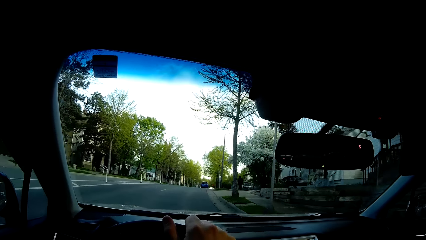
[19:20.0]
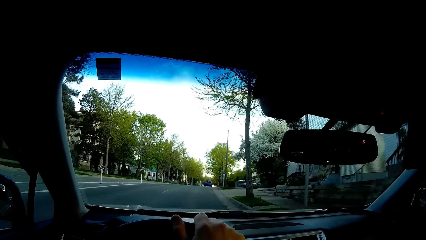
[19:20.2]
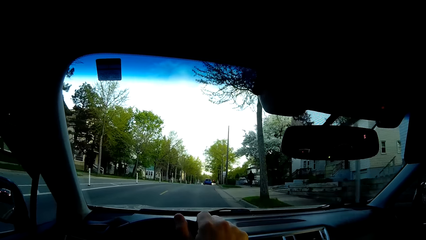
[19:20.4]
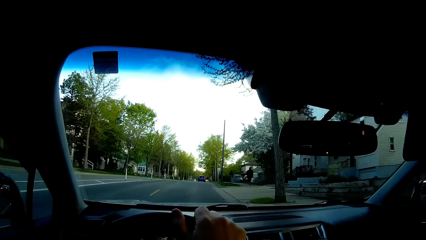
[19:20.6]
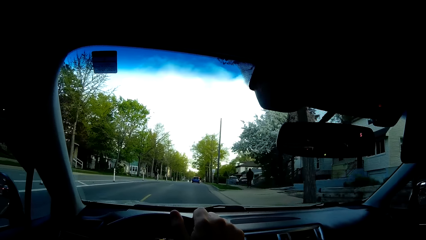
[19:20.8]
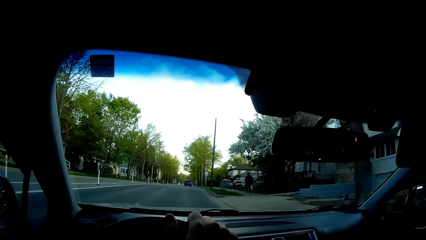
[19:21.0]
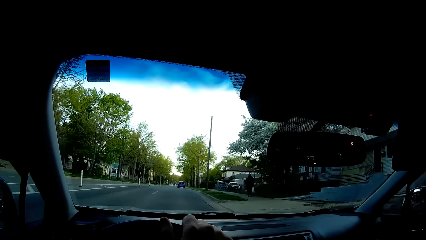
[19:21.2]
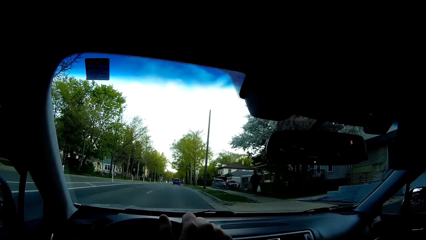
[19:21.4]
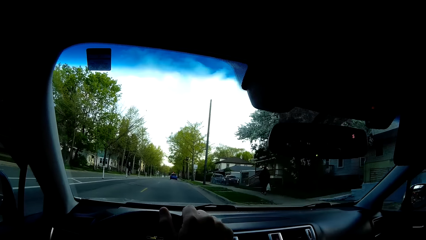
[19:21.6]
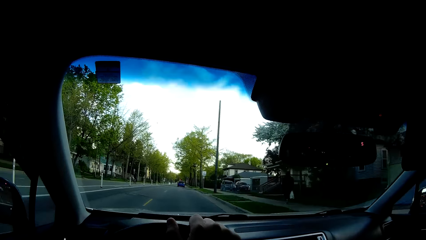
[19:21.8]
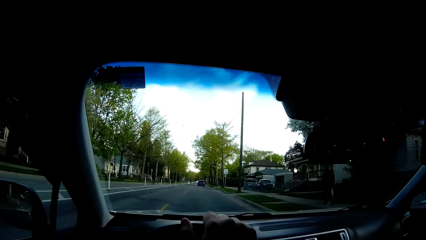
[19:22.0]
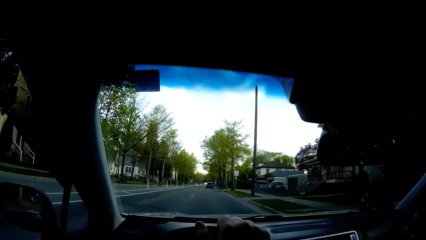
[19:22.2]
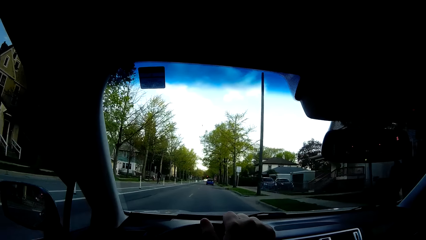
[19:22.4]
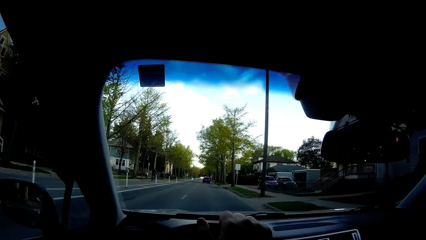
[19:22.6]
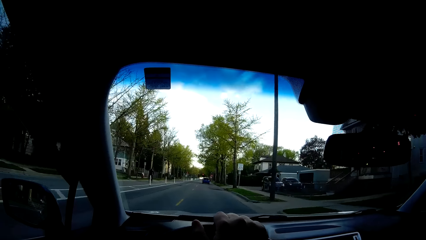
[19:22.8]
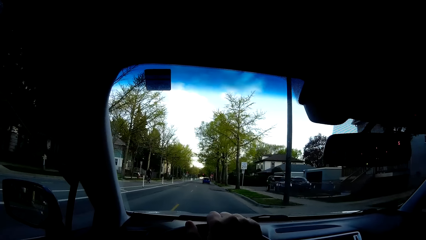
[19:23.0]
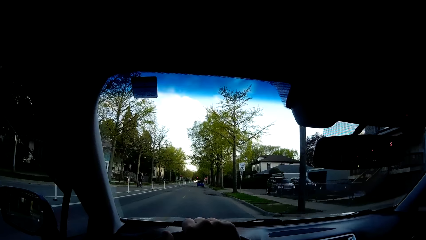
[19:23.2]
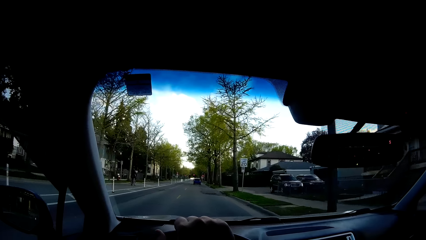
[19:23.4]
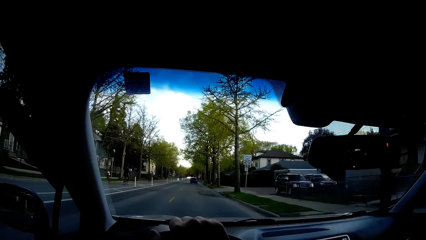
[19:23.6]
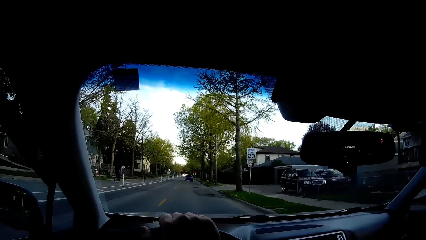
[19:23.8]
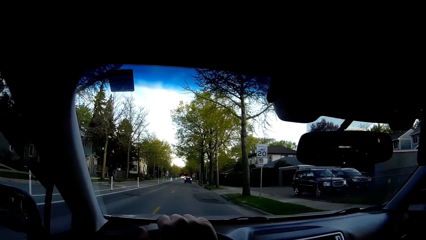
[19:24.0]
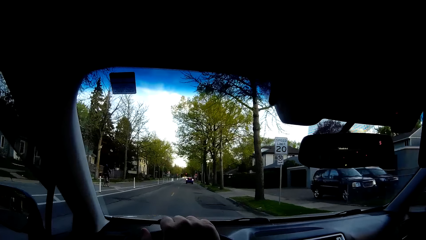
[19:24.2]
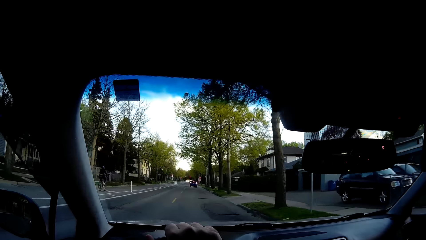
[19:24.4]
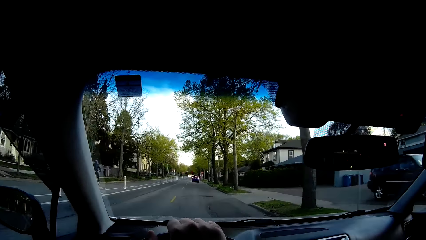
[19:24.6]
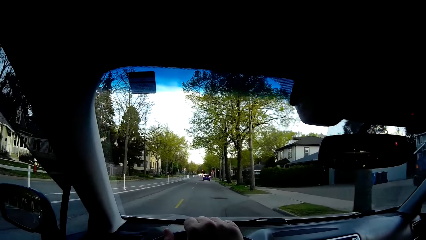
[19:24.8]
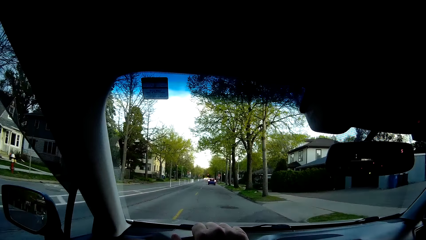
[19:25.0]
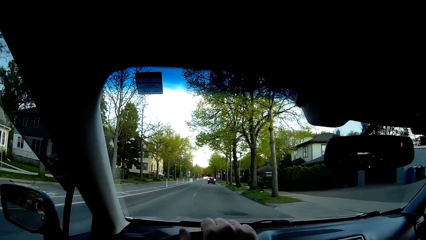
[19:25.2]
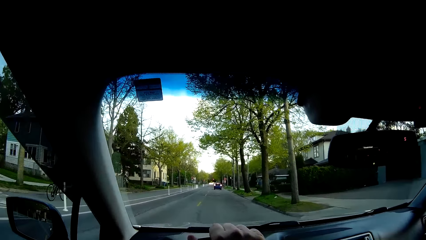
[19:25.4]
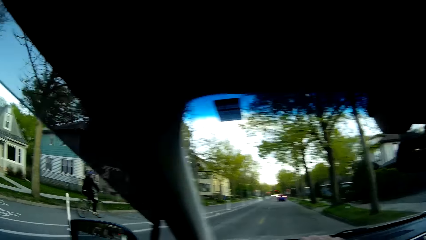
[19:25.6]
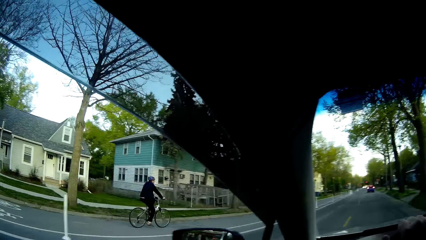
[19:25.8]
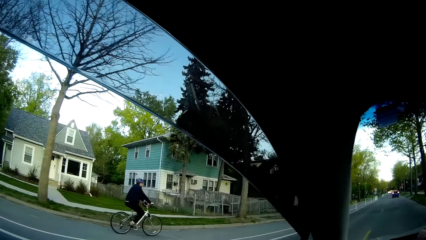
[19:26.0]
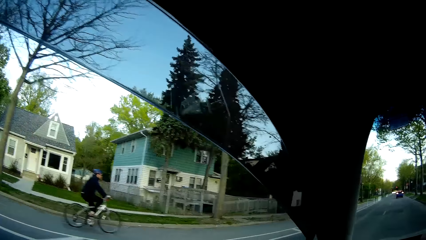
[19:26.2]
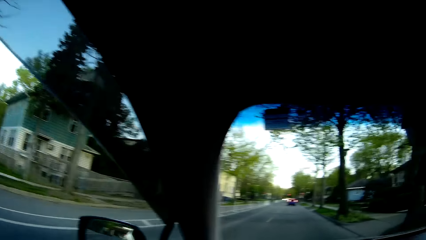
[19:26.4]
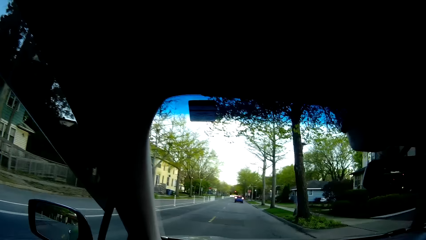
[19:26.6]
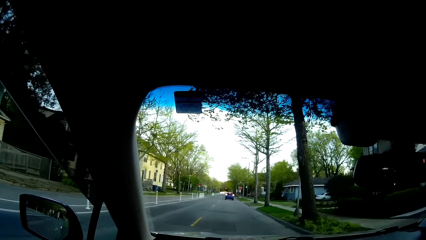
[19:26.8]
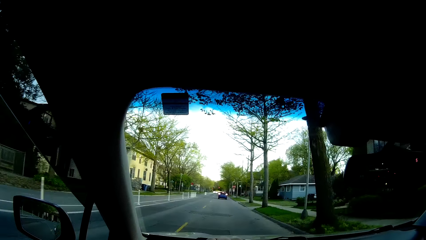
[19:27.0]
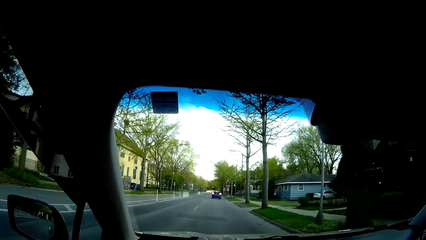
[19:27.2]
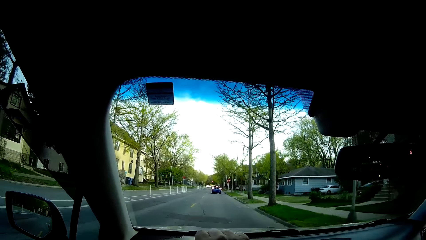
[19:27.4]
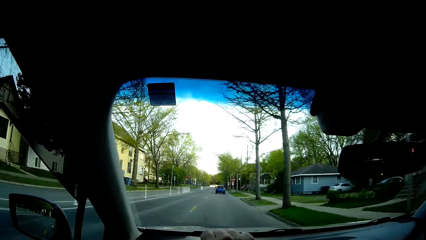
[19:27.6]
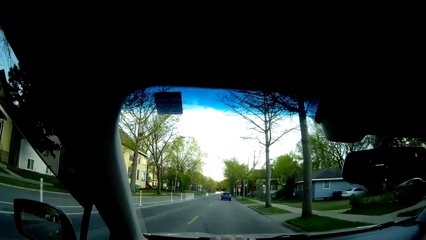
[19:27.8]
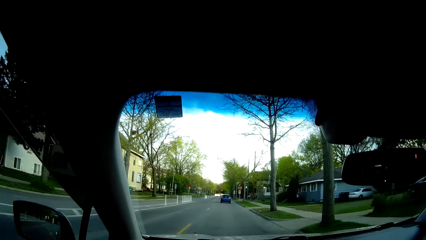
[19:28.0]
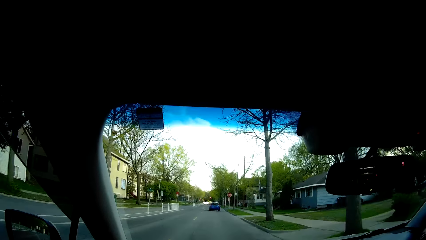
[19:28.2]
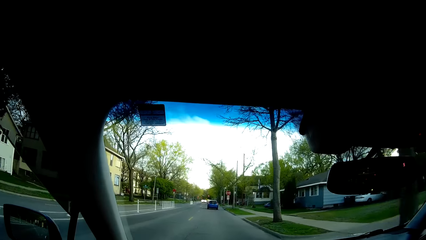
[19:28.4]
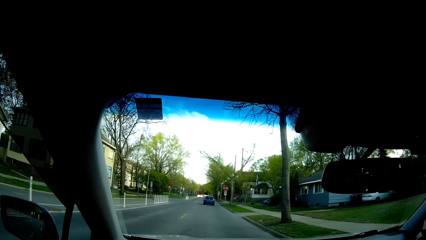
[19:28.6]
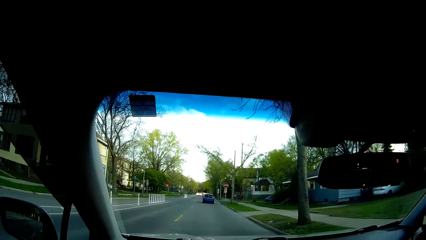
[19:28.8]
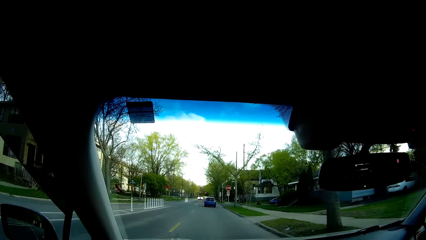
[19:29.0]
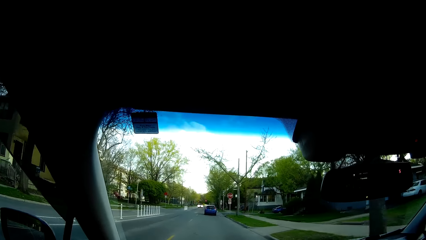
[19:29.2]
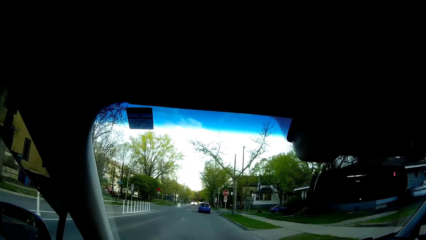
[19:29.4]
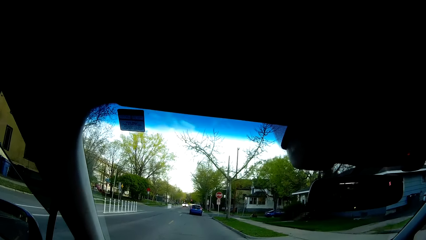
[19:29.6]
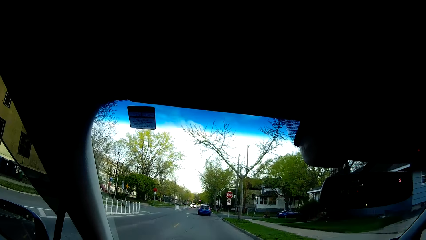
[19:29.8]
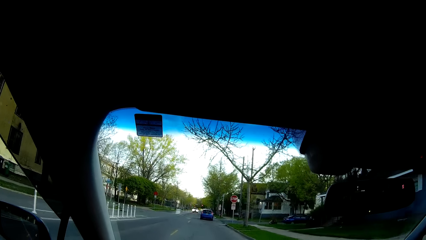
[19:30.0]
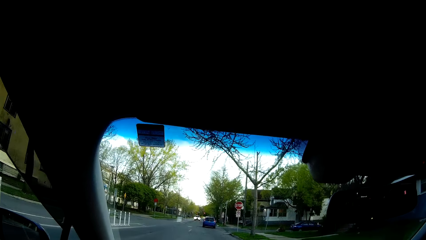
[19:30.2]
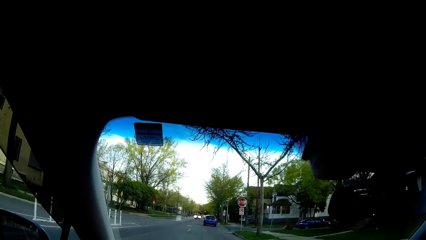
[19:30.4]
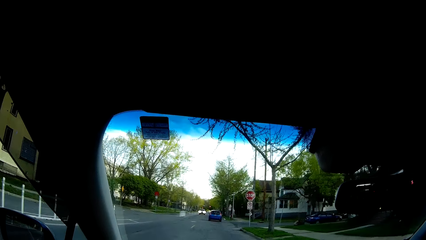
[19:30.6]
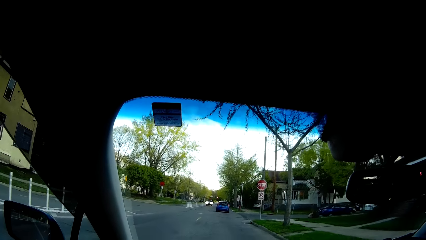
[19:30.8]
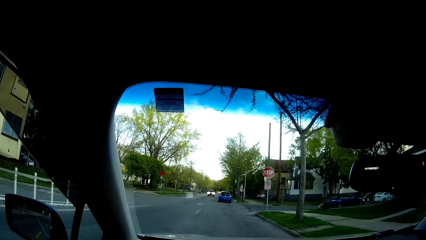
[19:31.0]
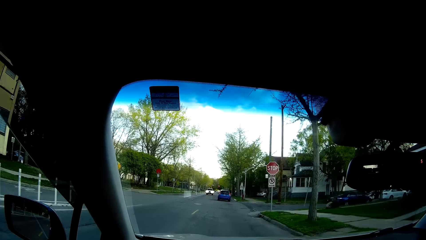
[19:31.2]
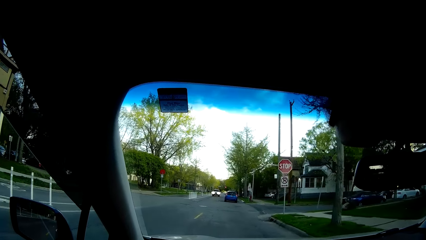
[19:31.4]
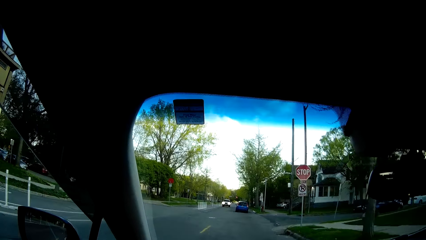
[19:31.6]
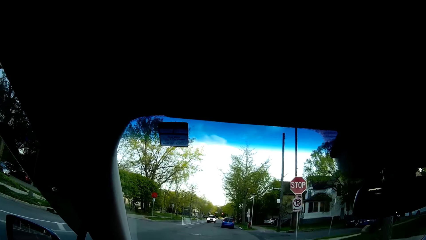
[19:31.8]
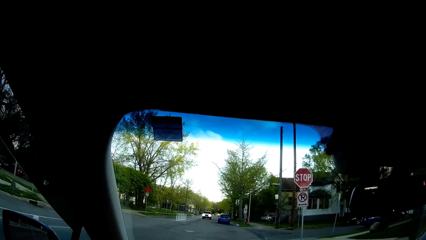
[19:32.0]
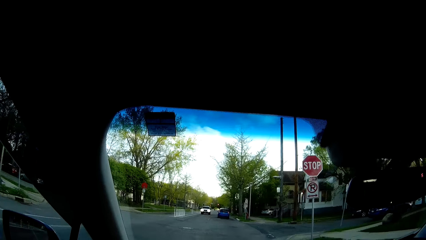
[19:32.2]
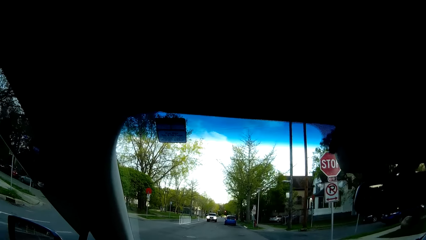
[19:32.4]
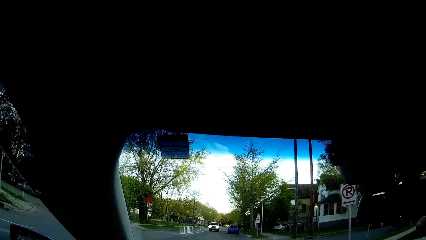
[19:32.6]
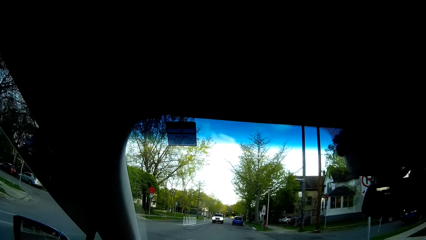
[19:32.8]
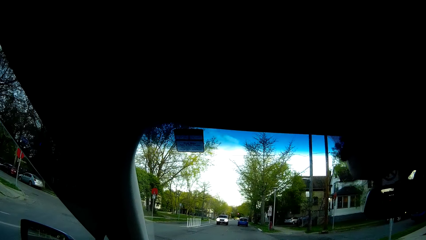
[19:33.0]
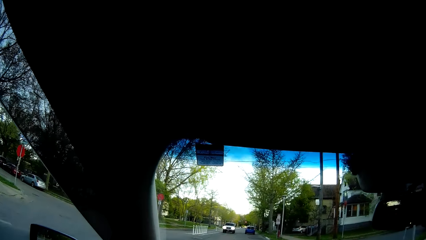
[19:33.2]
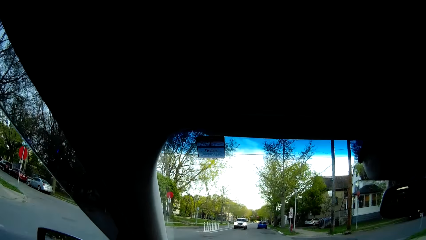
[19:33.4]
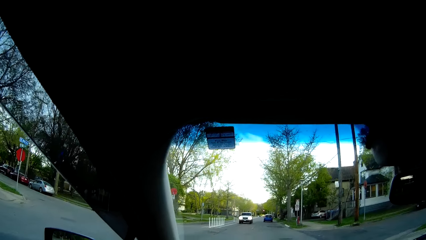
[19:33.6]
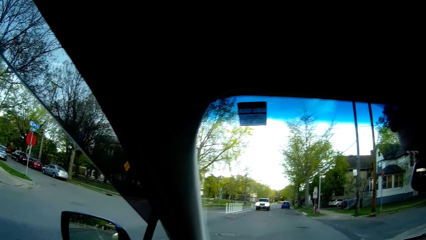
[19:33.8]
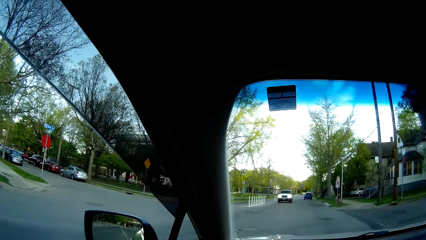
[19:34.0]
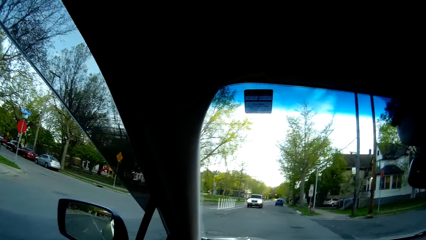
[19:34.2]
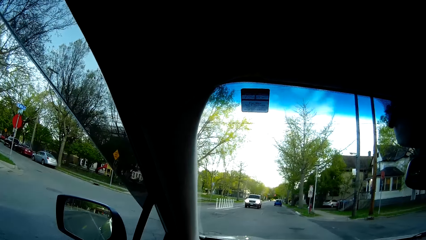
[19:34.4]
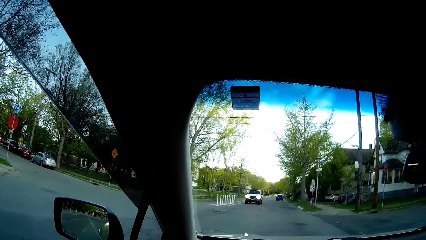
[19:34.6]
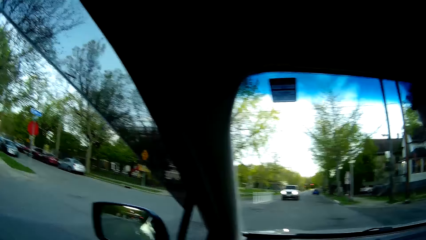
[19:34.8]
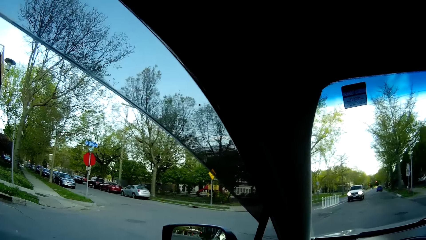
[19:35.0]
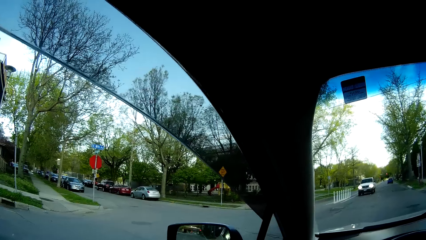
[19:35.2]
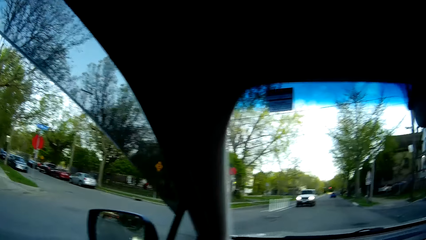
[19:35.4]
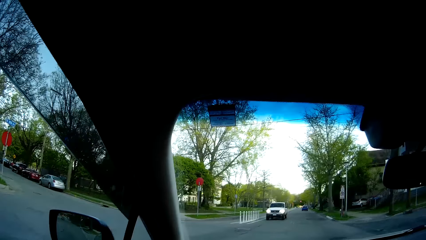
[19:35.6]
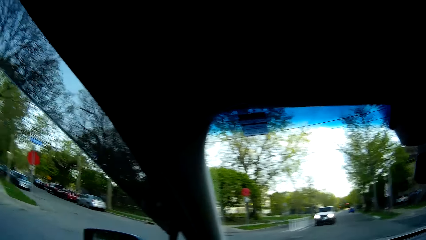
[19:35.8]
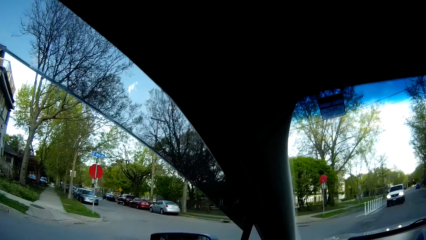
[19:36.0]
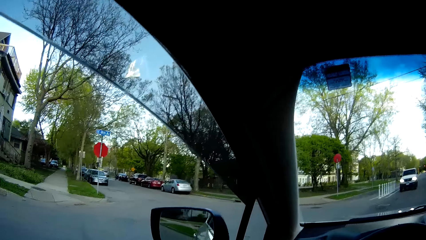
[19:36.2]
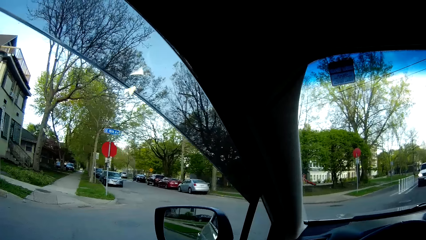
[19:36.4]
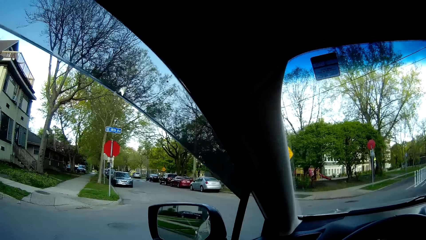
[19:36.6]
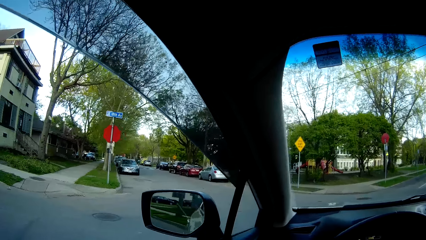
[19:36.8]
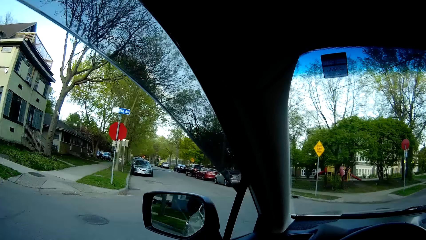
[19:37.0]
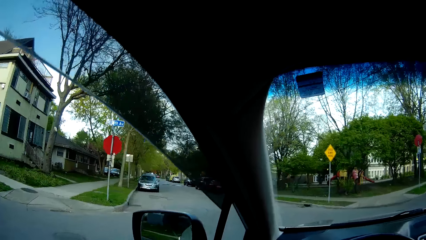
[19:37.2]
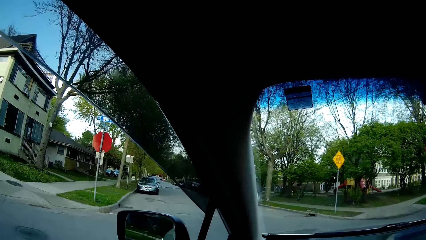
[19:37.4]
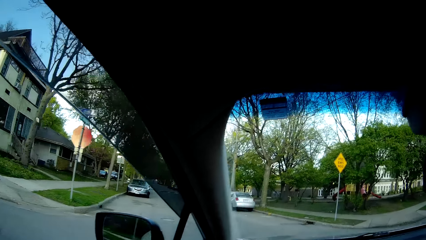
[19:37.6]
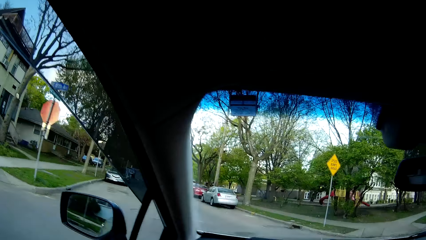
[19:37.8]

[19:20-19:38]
The camera wearer looks around and looks ahead. They look around.
